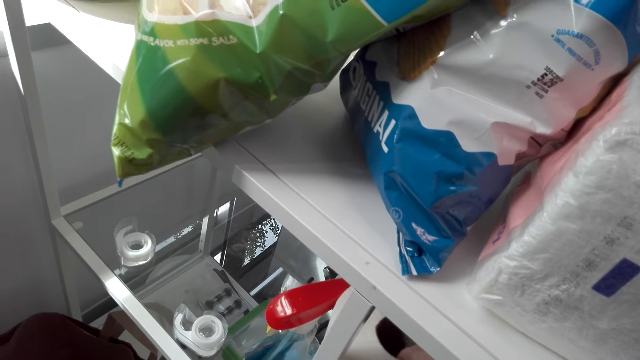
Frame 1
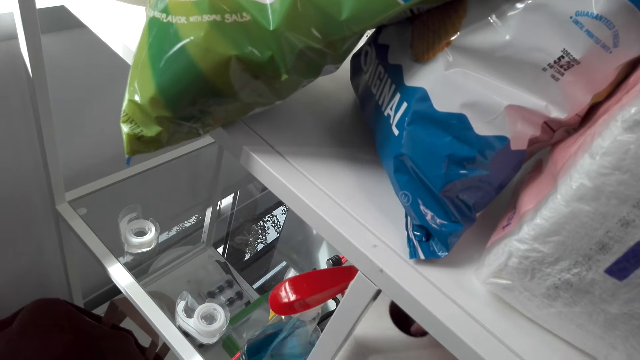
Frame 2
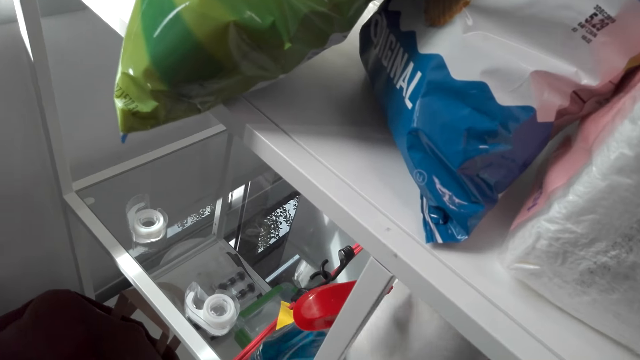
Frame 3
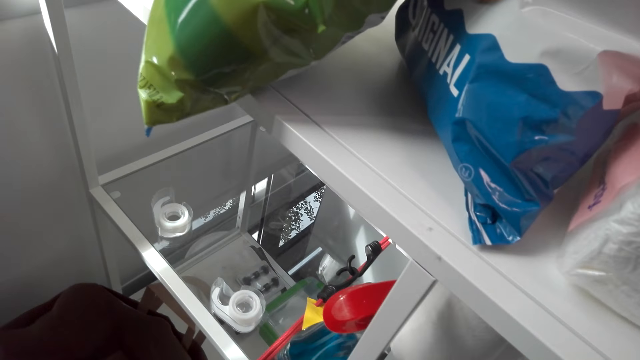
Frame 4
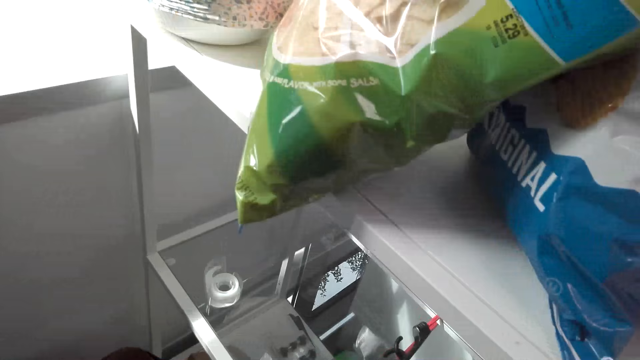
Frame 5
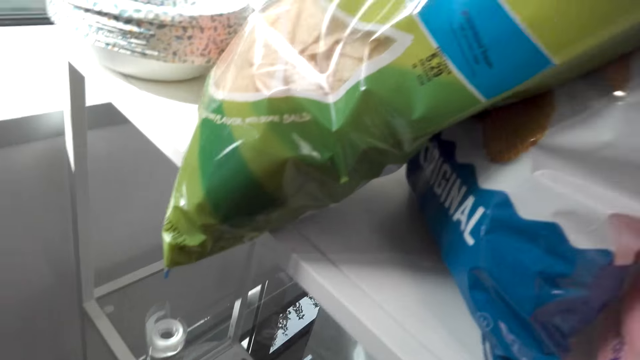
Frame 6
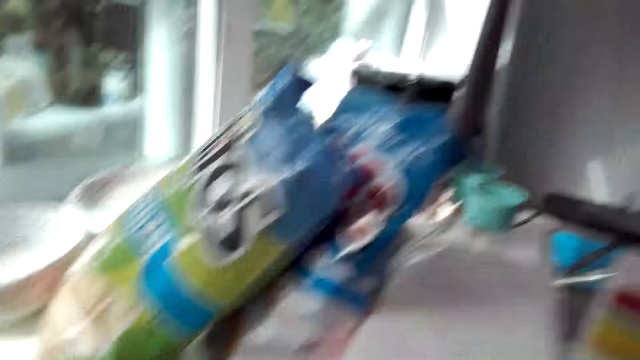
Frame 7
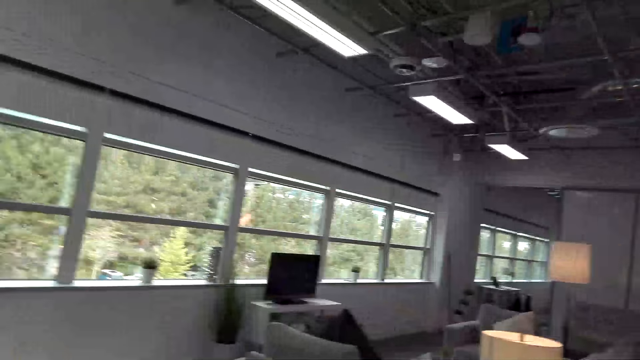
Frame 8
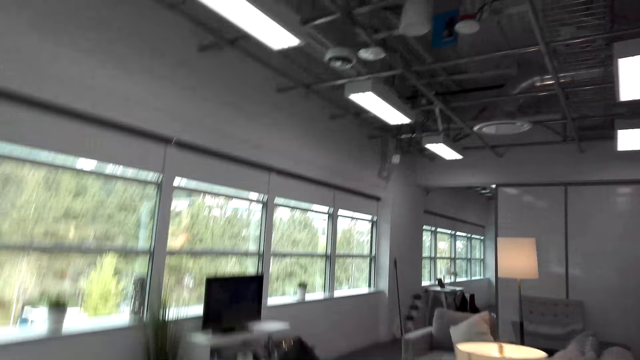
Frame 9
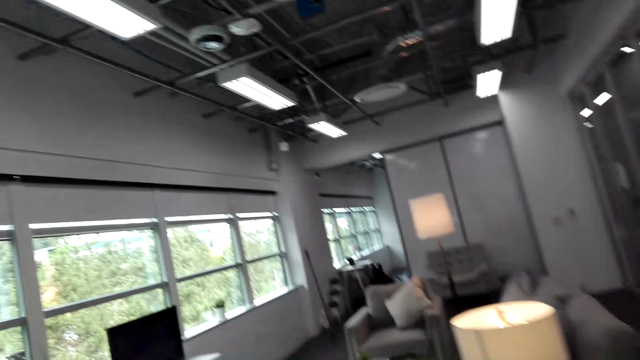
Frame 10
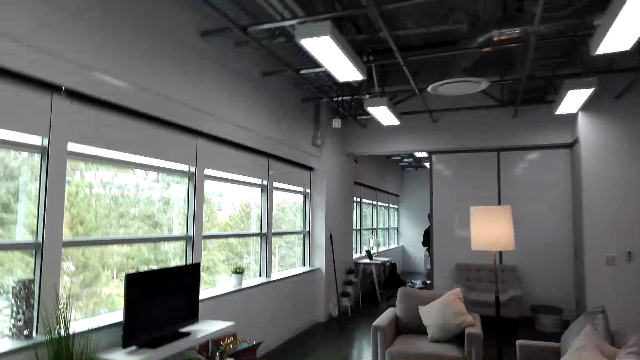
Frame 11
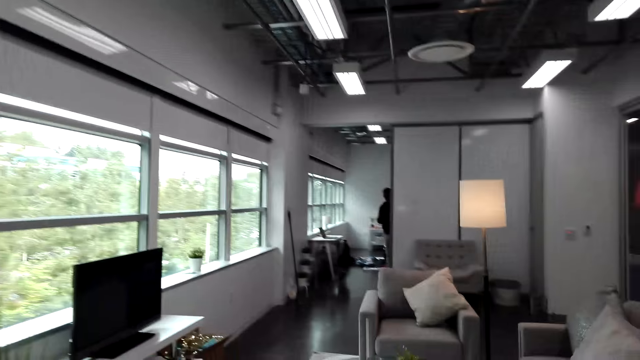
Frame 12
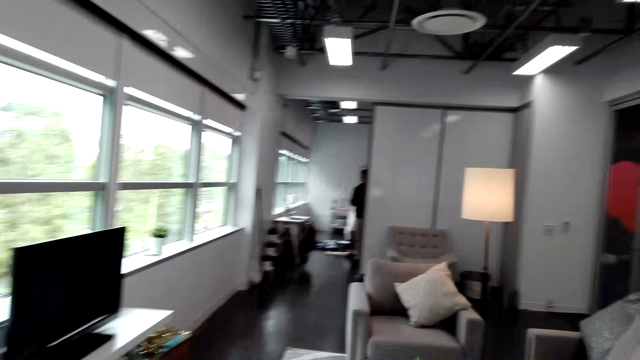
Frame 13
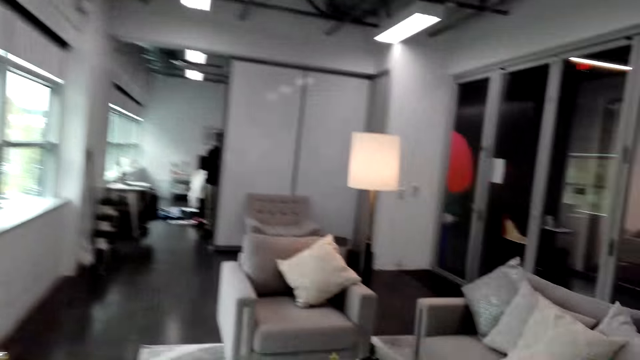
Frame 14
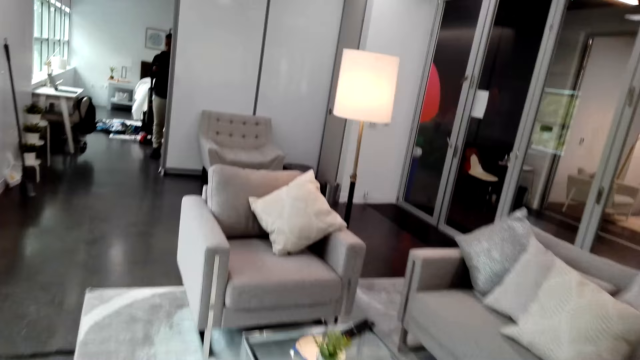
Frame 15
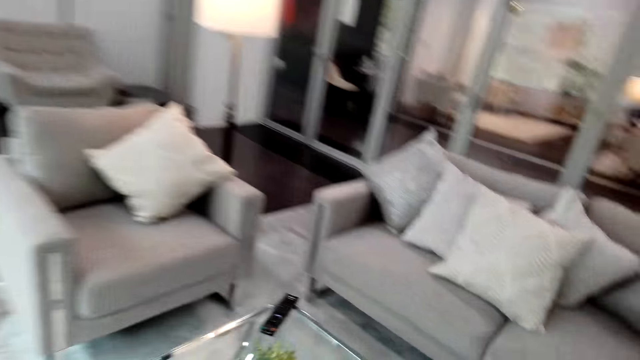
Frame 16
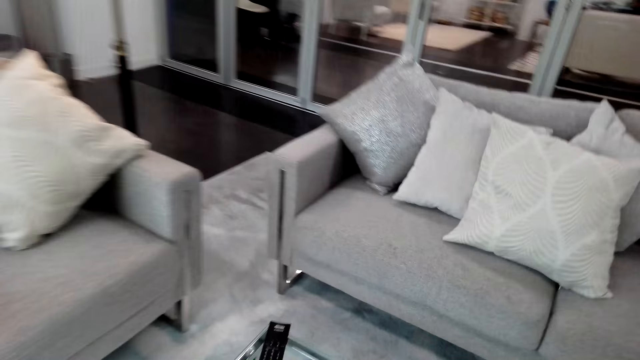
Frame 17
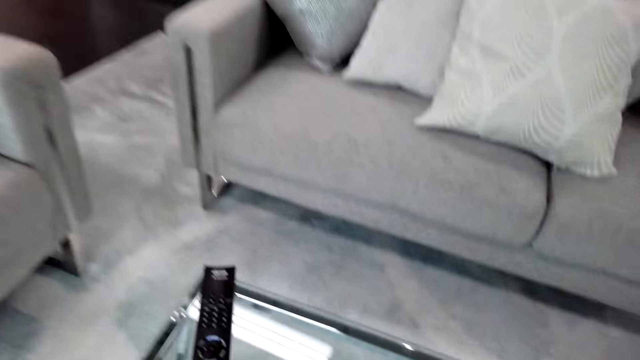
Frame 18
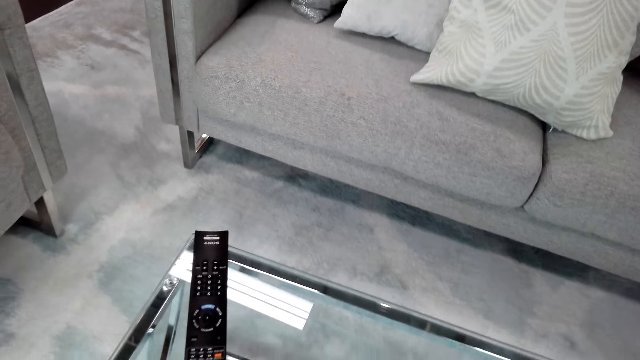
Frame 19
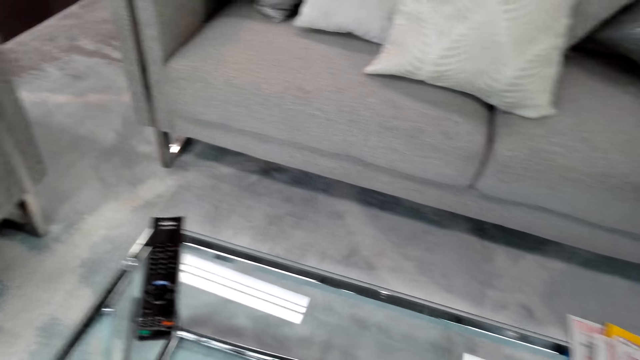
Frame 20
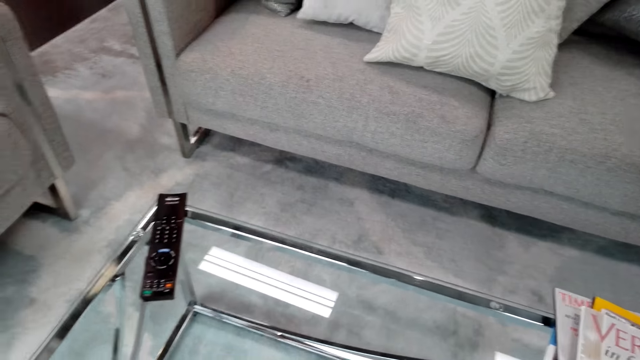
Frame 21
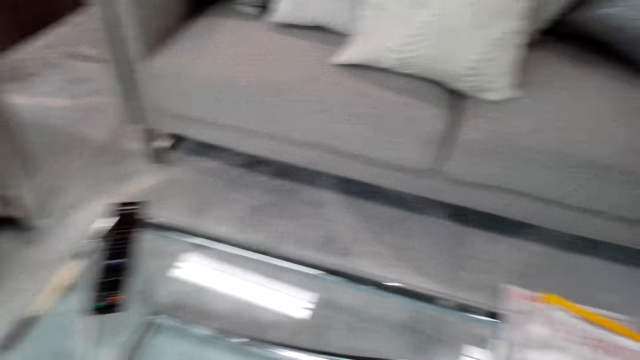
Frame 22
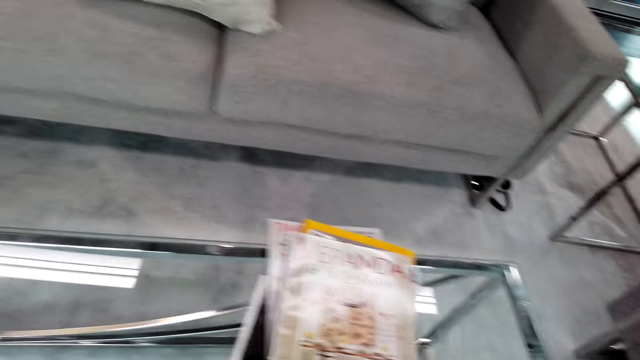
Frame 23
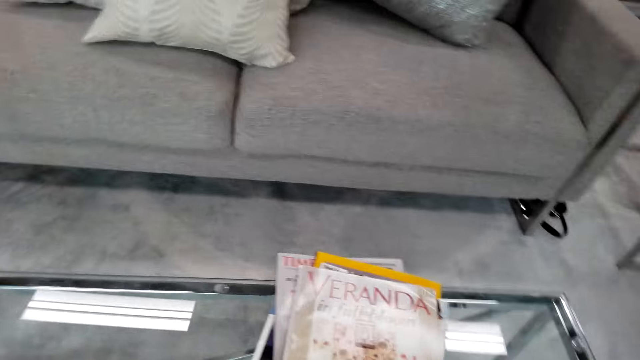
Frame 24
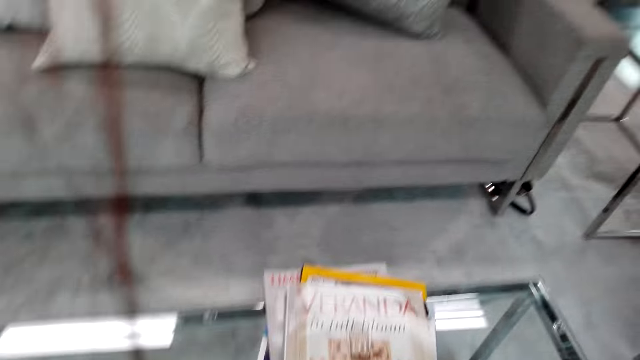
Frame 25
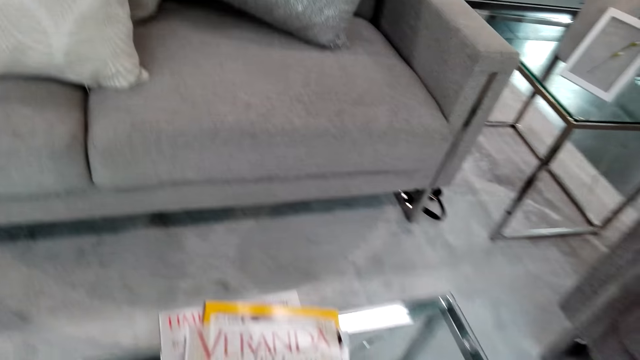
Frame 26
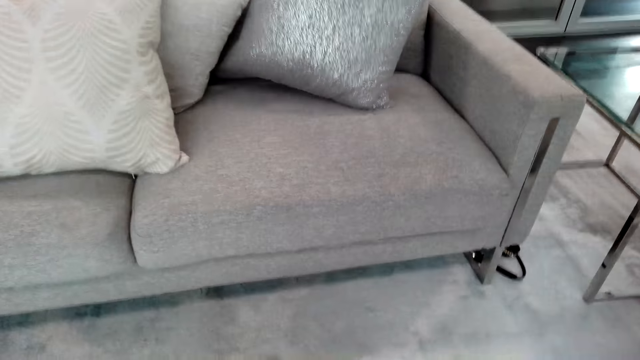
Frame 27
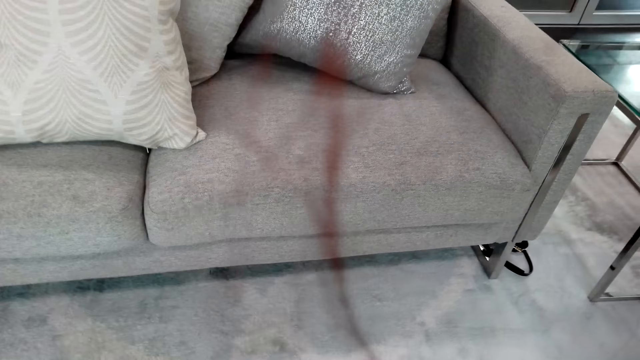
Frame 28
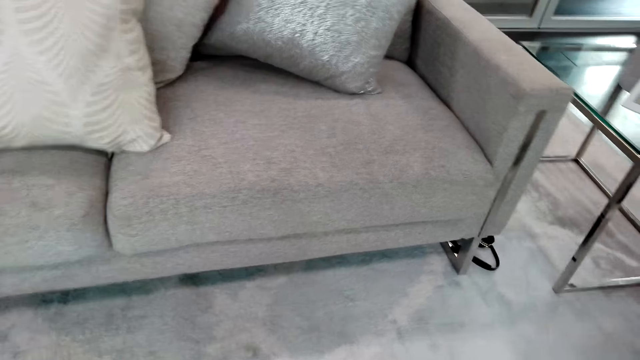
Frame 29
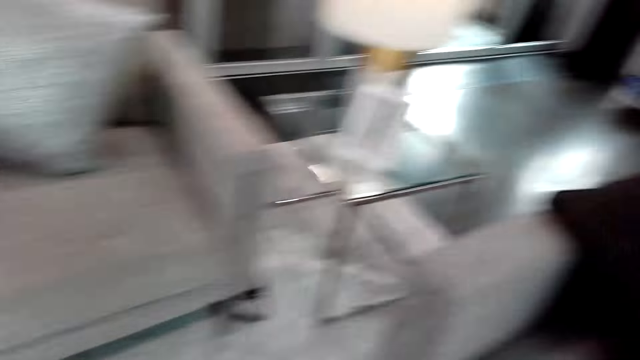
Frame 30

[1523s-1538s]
The camera wearer takes wipes and detergent from the shelf. They do something. They walk in the room. They wipe the table with the wipes. They do something.

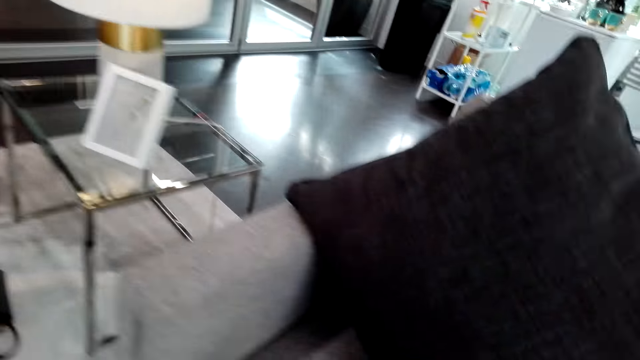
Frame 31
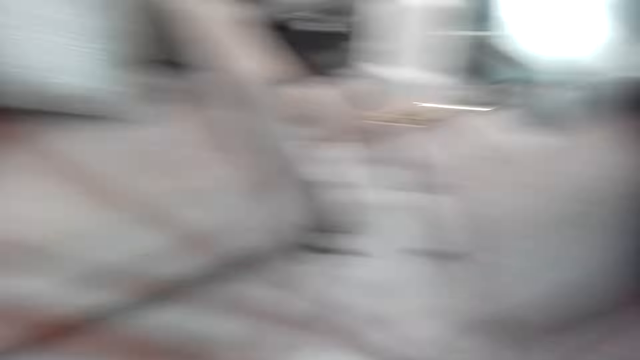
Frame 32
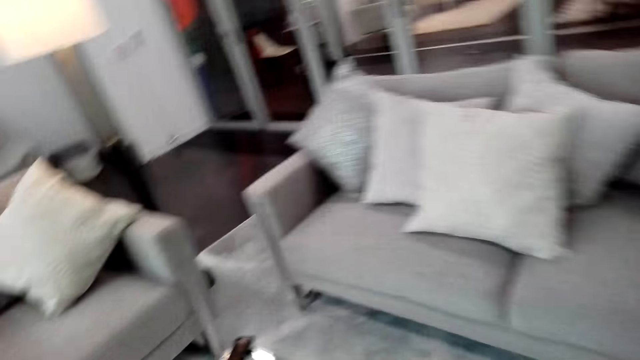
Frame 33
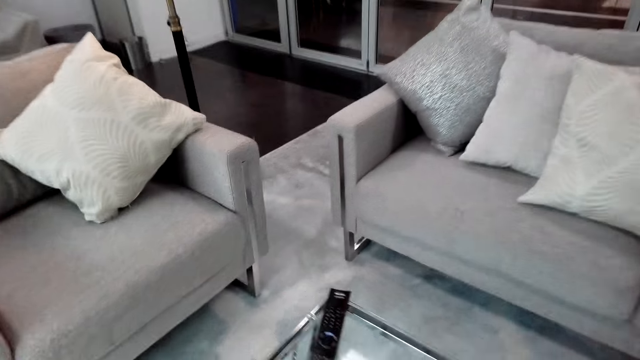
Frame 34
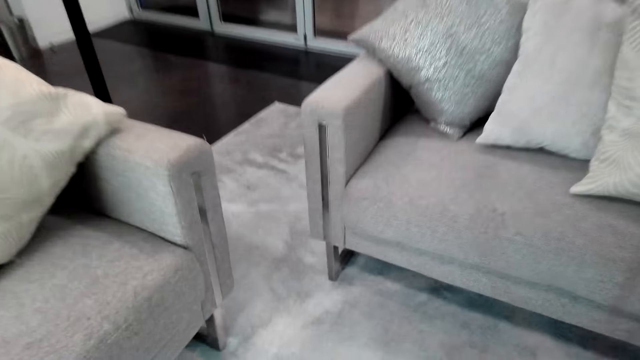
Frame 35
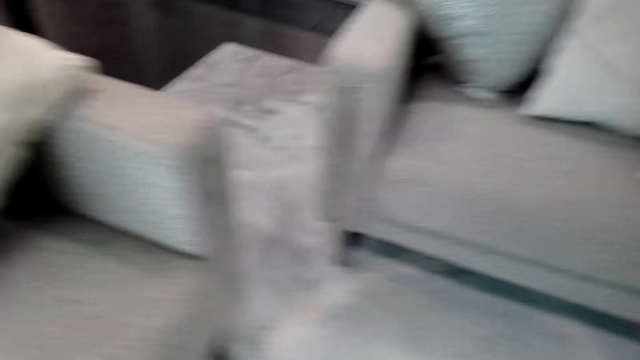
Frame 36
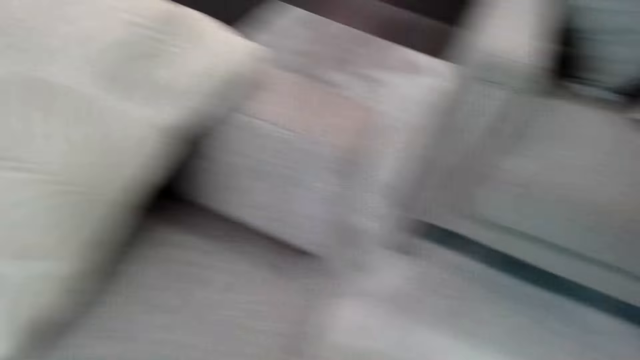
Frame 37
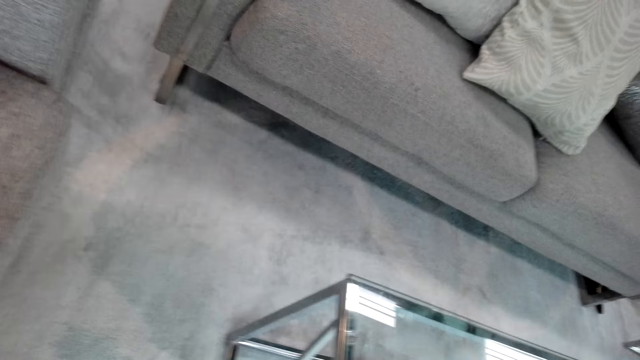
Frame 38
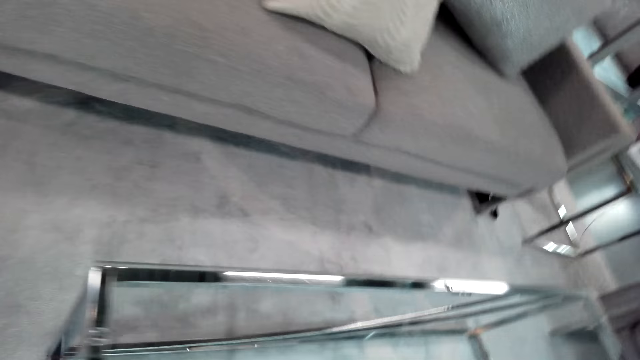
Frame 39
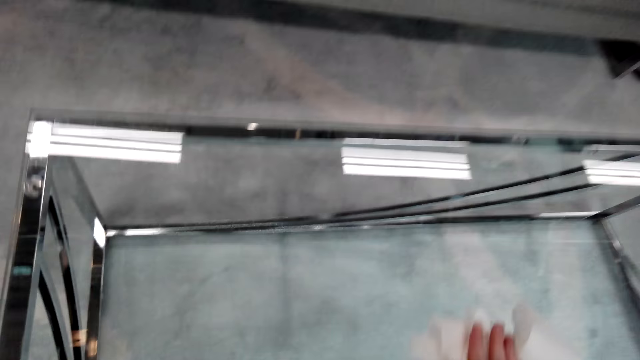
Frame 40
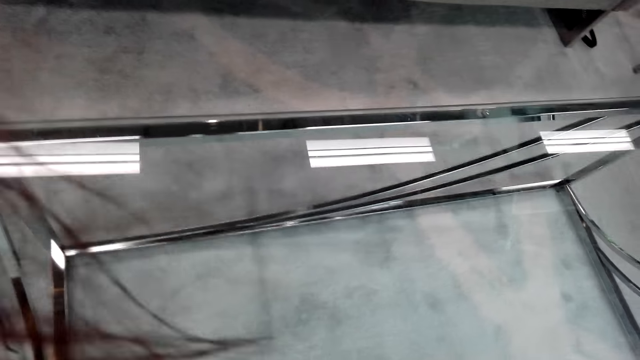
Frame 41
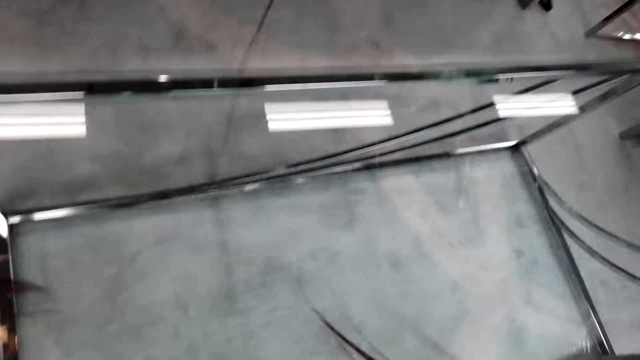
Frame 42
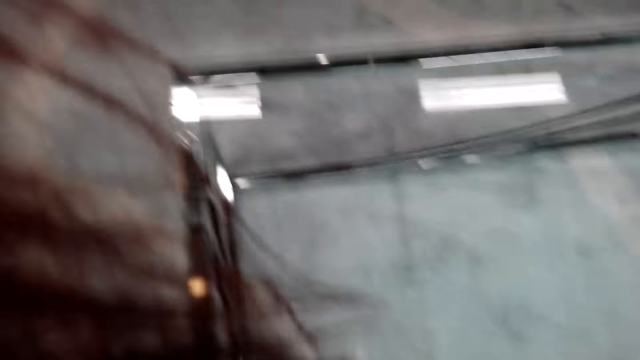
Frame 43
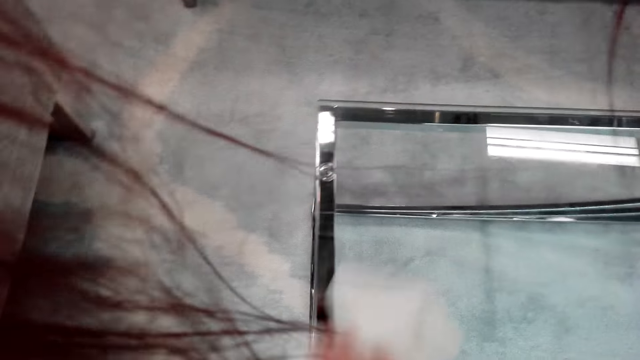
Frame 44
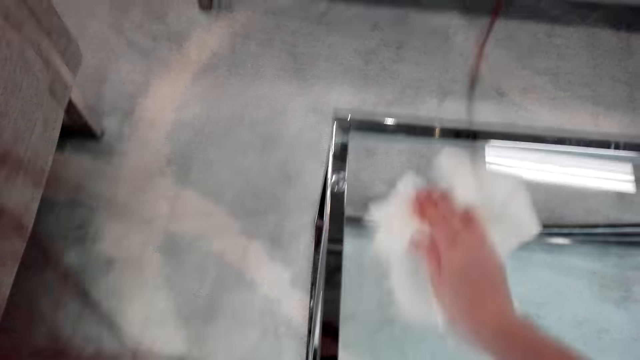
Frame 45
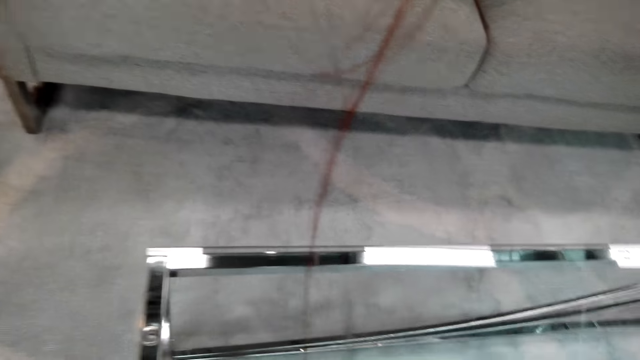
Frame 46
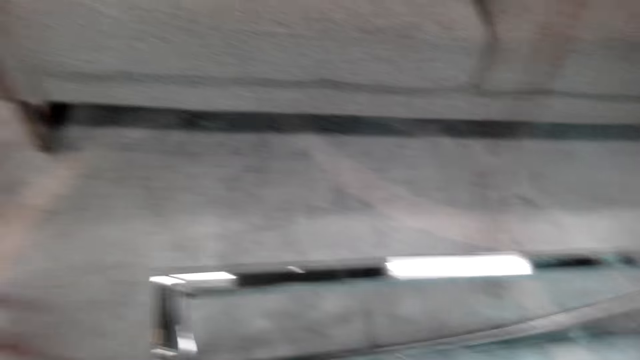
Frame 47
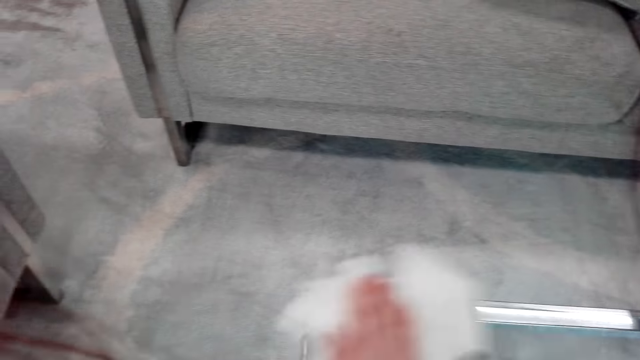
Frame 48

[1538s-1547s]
The camera wearer wipes the table.
